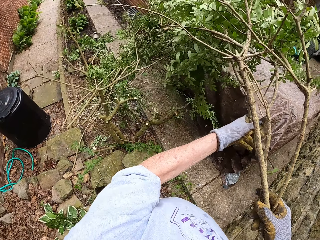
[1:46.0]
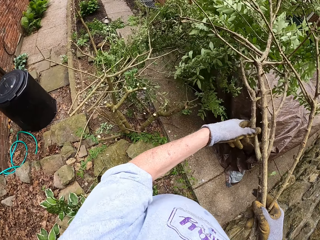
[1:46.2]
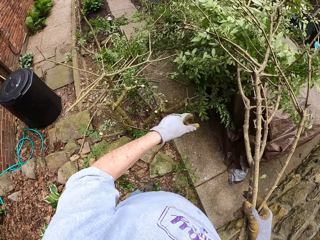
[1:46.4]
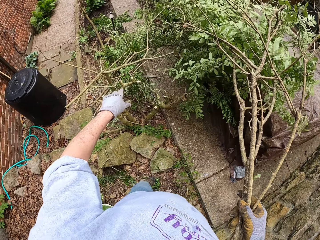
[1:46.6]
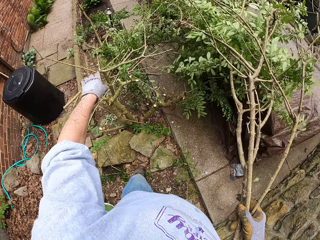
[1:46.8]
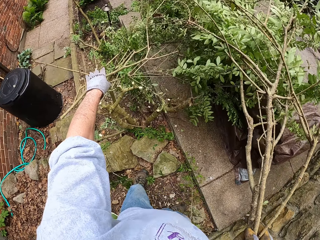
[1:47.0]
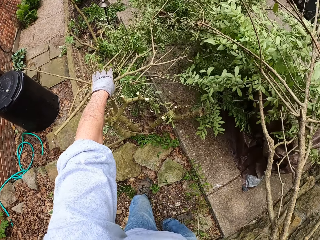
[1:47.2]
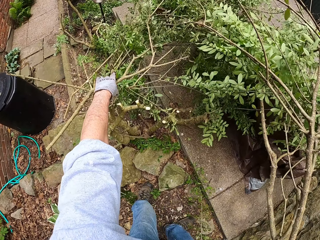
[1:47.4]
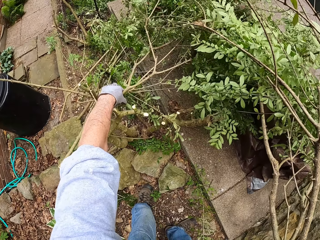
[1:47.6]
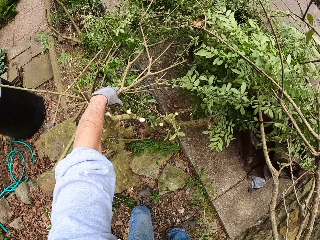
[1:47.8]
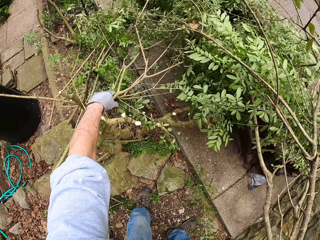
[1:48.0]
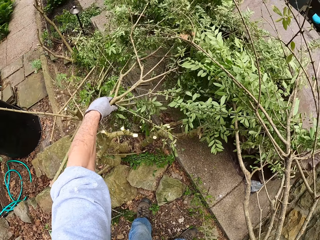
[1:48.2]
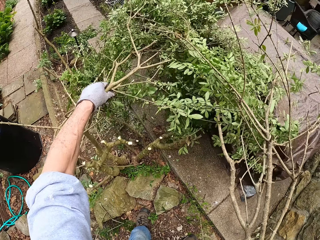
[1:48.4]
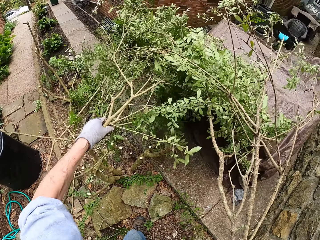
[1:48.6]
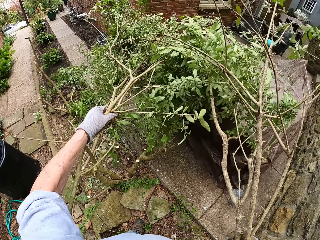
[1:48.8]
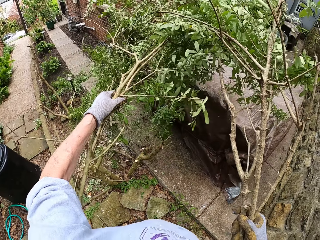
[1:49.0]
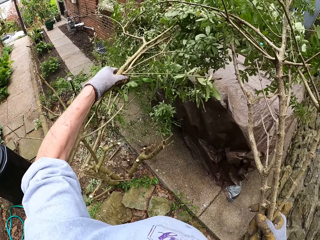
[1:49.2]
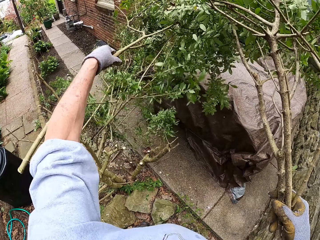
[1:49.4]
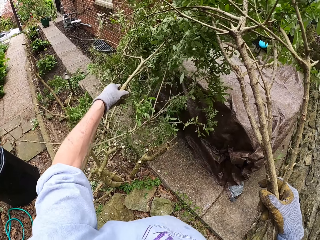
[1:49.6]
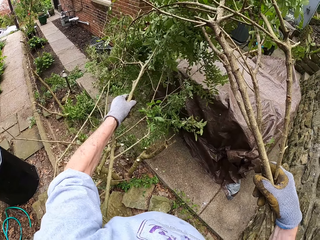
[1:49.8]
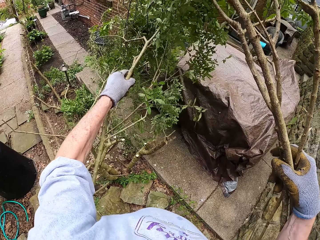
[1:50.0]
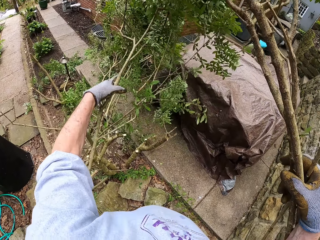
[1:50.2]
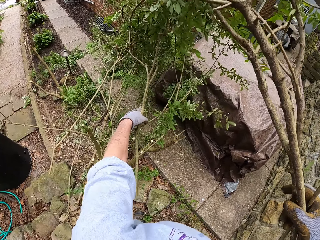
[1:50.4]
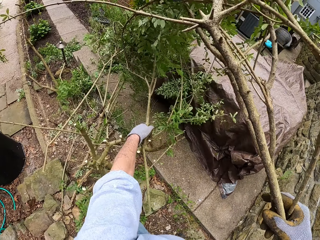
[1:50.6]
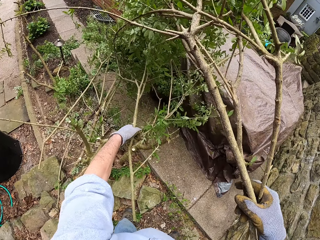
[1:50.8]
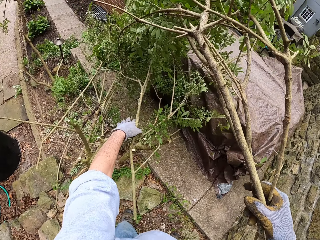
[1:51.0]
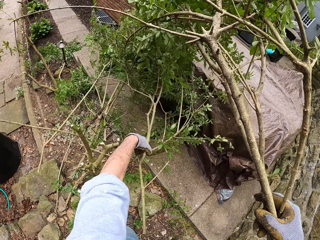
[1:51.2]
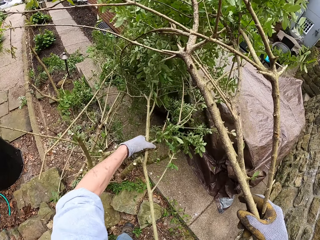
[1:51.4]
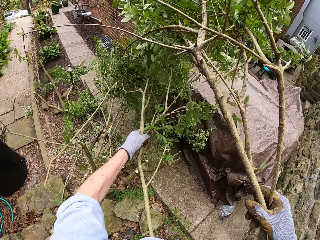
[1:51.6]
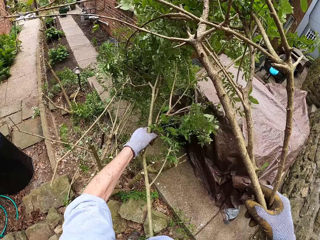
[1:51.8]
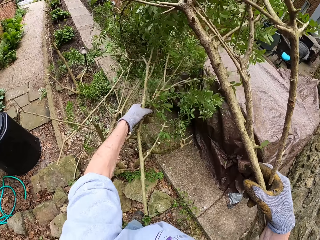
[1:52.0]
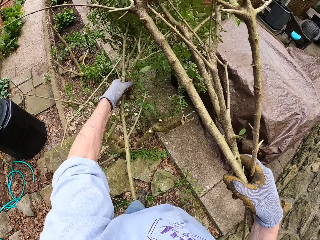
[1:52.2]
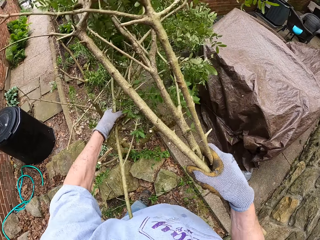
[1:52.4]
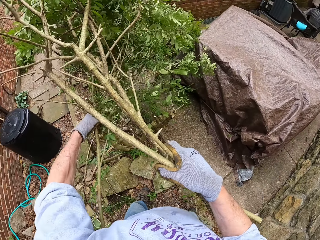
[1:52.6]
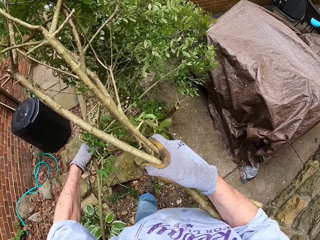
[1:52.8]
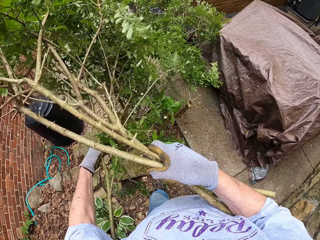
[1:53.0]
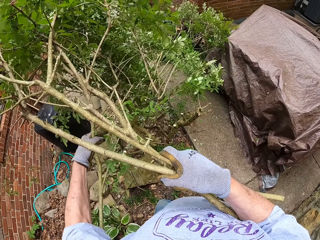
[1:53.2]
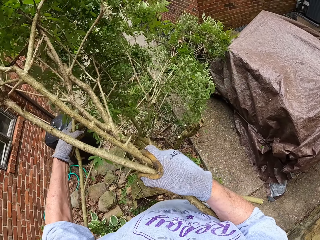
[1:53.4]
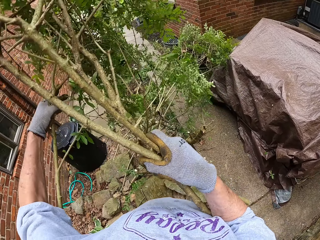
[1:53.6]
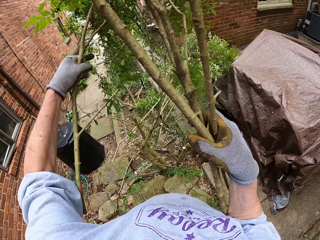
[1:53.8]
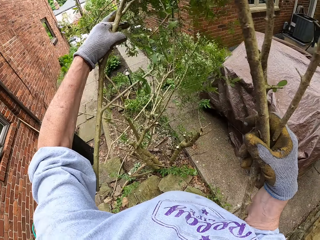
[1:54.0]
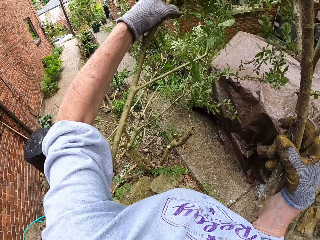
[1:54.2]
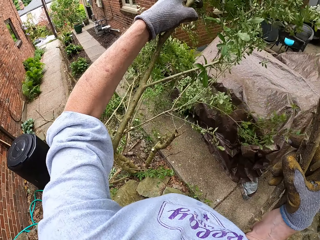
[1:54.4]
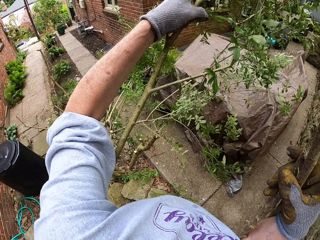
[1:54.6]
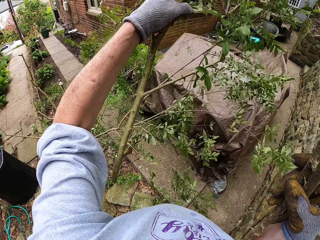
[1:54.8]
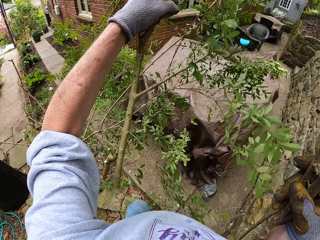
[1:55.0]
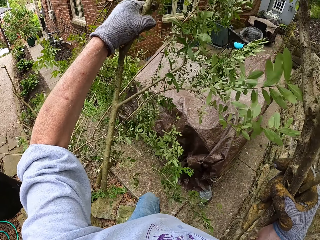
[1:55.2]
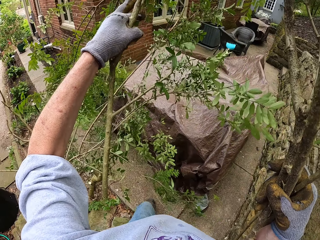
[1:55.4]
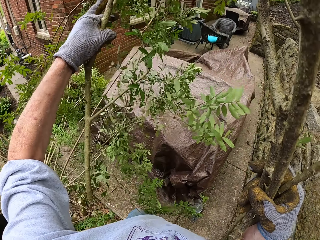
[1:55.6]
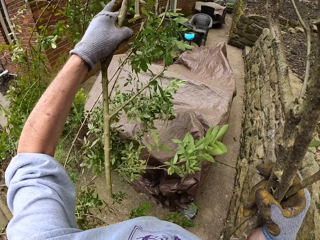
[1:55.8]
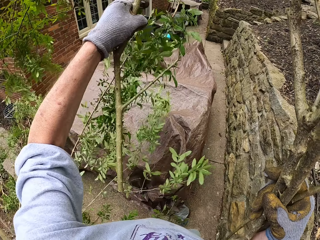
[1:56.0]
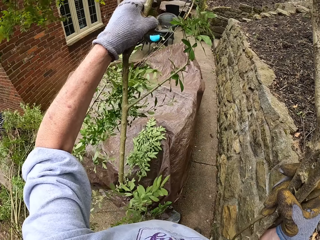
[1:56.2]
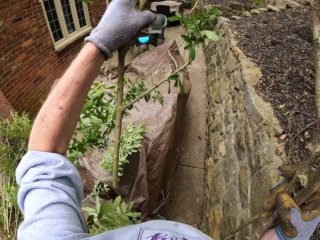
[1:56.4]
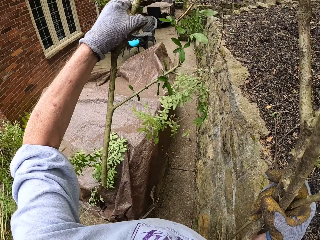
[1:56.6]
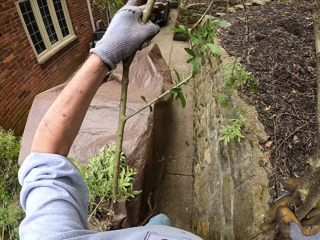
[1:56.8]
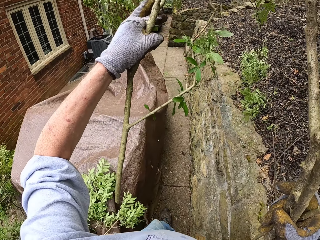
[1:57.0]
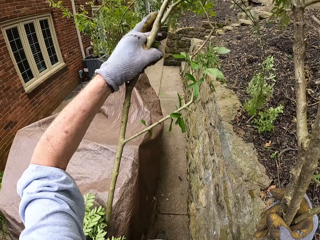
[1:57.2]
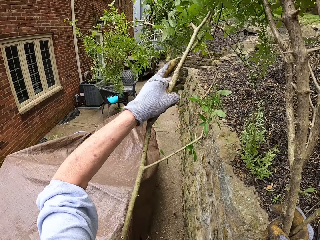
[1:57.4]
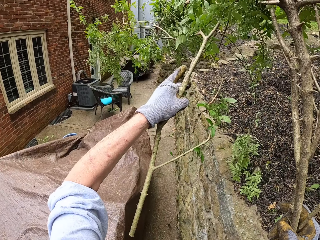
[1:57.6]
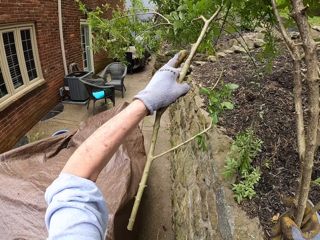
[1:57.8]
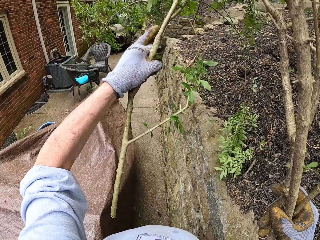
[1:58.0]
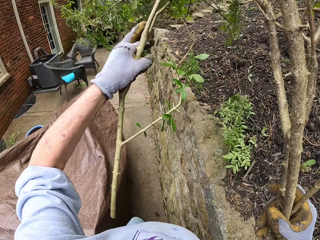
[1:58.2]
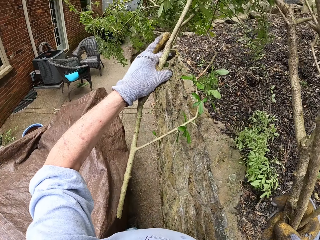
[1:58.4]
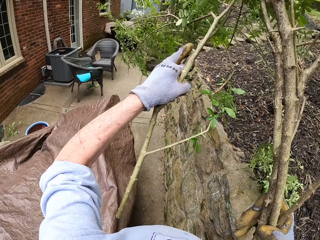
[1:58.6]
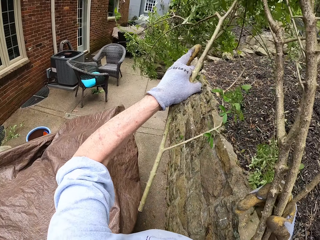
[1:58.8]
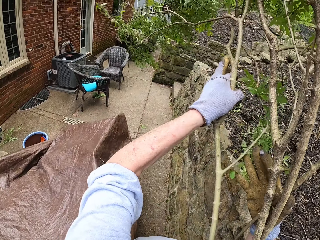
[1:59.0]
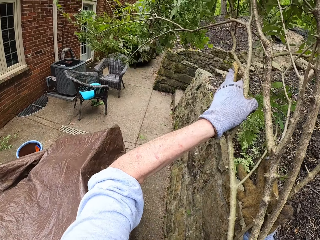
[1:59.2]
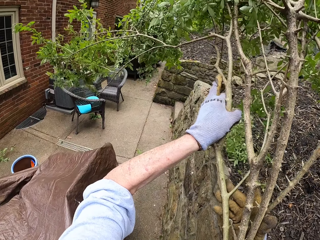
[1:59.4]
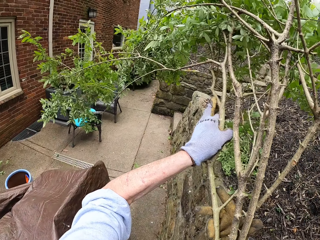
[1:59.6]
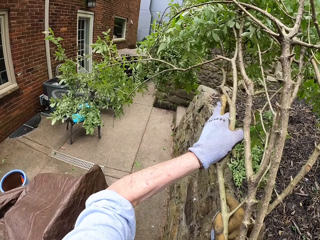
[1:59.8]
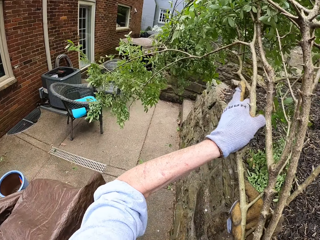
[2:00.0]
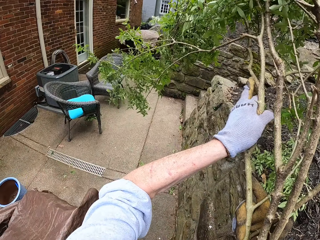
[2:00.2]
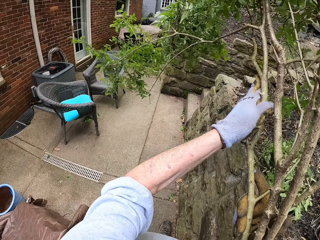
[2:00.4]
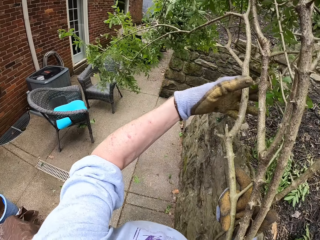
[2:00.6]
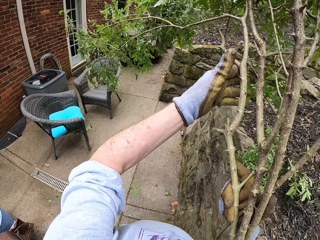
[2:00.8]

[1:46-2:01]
The camera wearer walks on the backyard. They carry the branches.

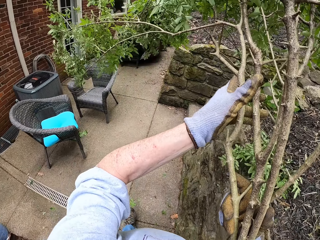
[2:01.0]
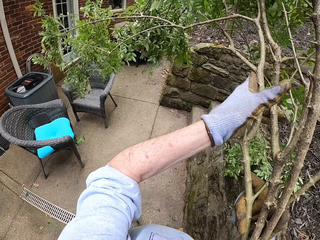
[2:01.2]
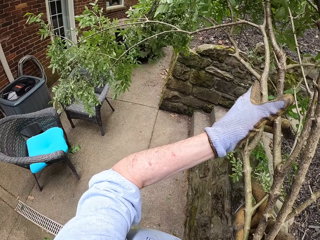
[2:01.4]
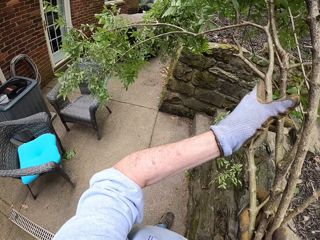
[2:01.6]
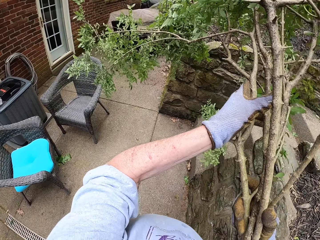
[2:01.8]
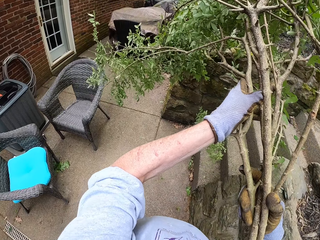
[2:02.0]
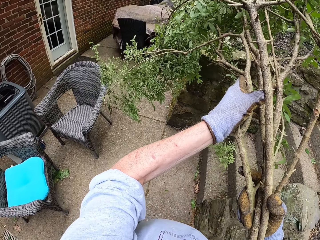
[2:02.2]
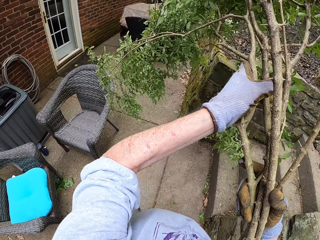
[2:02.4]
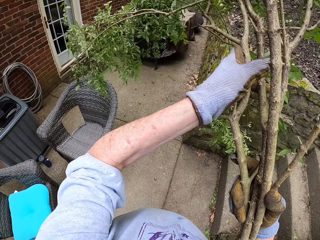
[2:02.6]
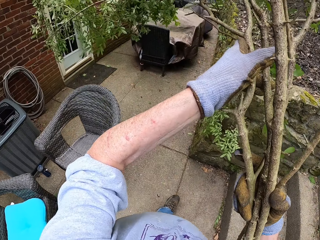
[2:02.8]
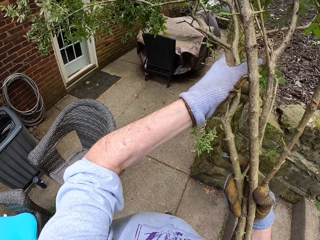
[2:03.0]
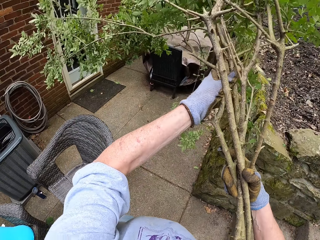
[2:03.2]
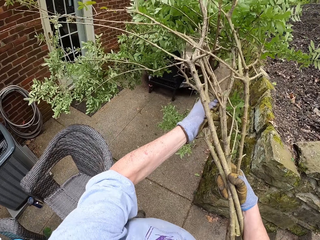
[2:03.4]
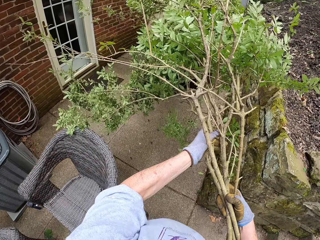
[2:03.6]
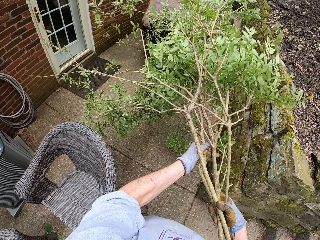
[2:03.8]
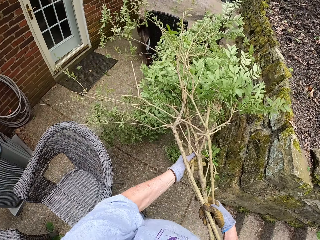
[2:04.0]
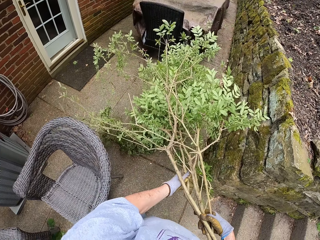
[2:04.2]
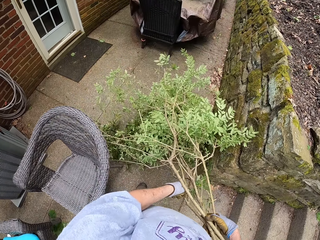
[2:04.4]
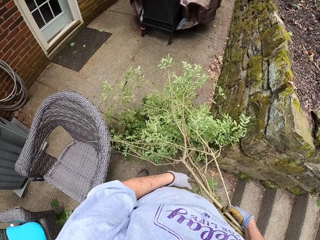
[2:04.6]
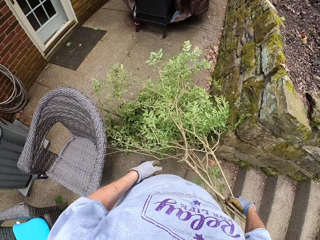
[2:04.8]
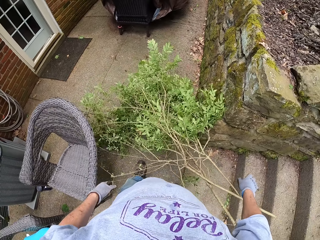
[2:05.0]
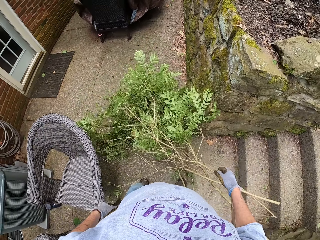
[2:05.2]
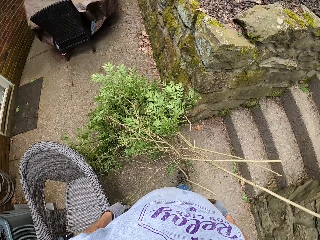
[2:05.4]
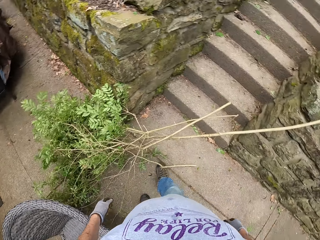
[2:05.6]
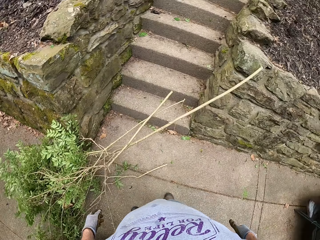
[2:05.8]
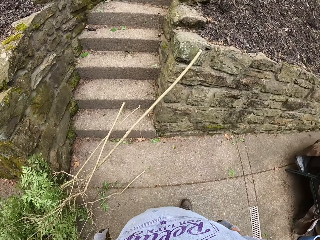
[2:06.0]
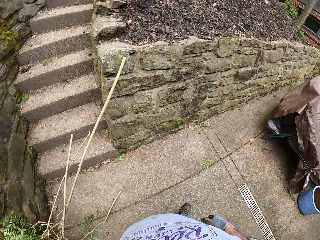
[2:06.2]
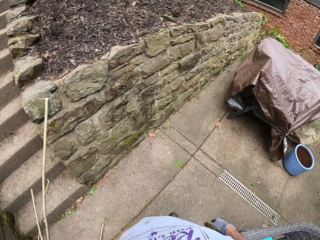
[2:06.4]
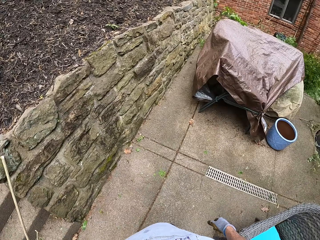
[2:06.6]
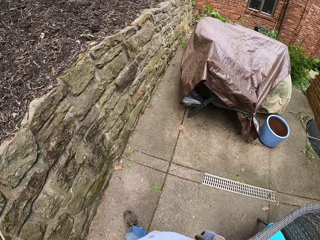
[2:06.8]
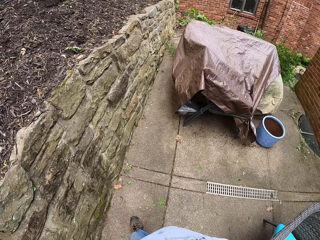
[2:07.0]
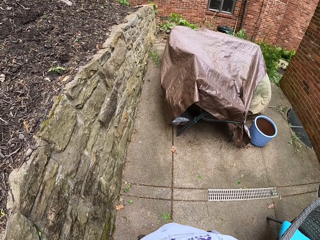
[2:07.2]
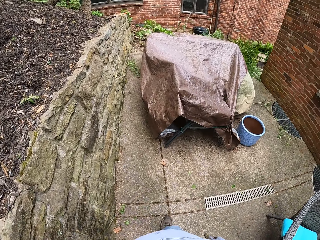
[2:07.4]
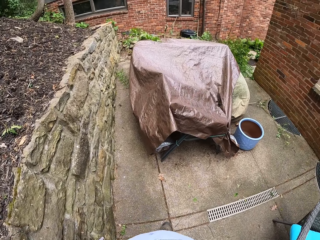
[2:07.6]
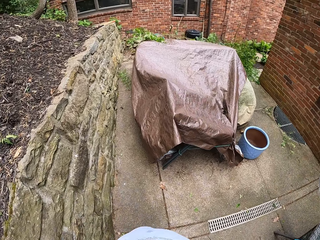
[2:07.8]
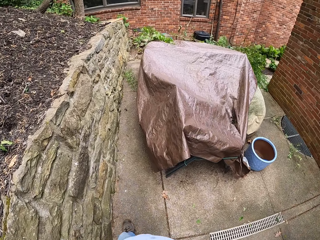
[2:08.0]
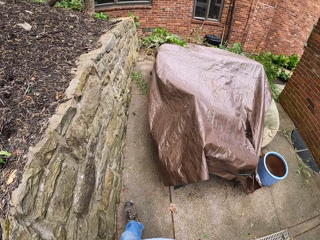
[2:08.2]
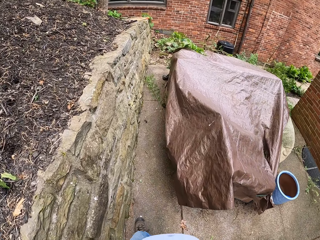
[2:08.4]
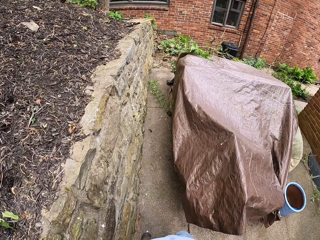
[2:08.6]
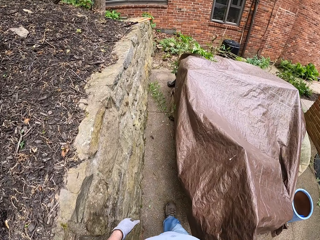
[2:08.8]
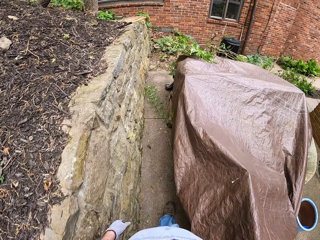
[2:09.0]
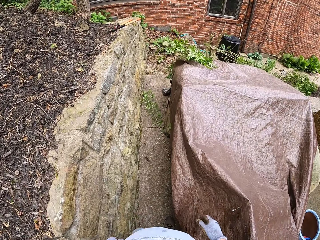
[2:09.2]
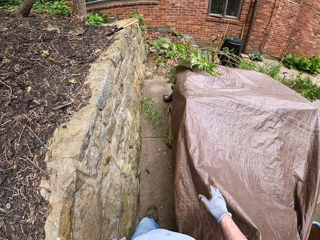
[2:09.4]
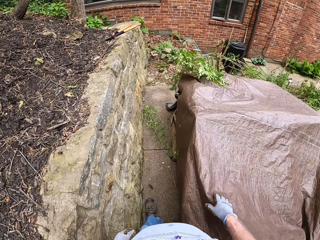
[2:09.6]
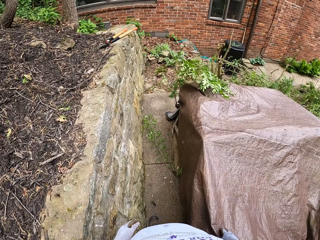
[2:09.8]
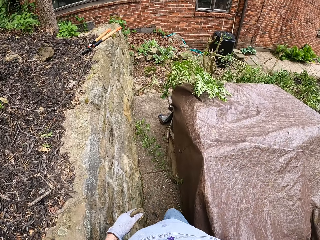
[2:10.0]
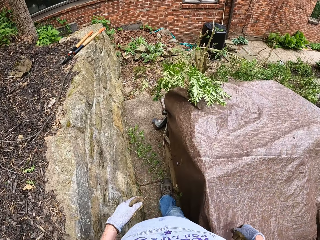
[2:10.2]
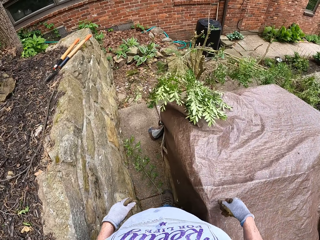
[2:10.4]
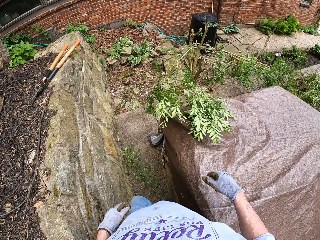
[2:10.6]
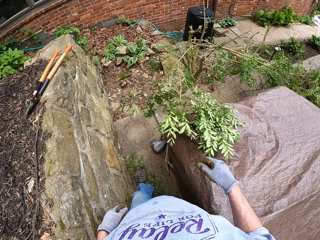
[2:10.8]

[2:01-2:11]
The camera wearer puts the branches down. They walk on the backyard and look around.
